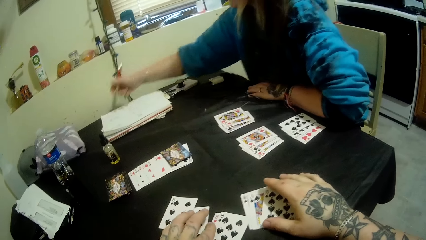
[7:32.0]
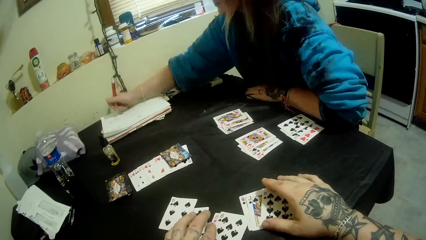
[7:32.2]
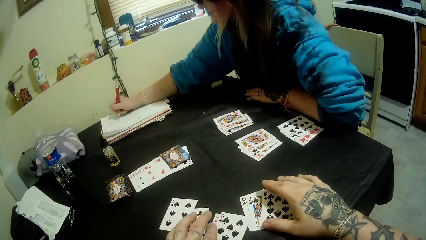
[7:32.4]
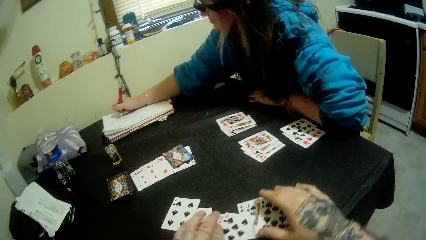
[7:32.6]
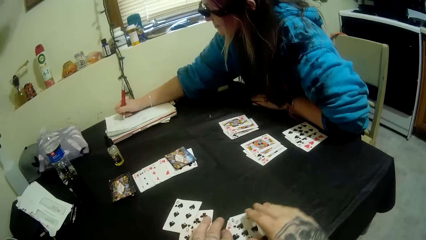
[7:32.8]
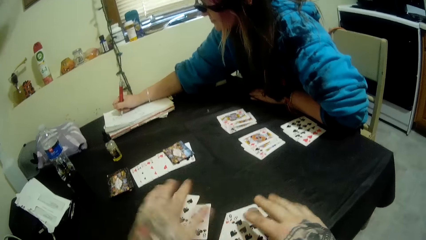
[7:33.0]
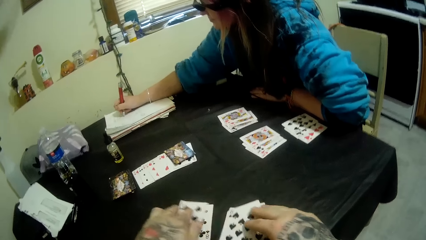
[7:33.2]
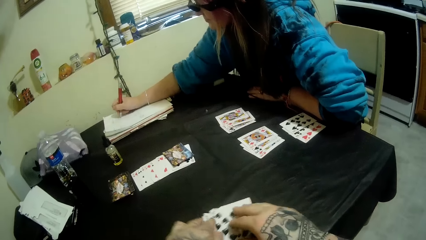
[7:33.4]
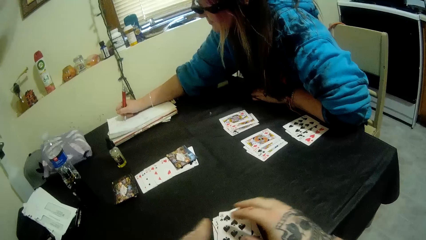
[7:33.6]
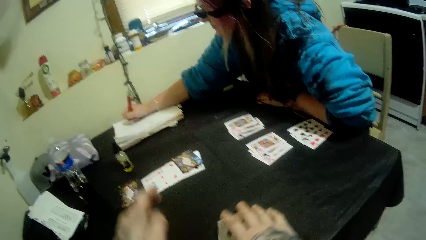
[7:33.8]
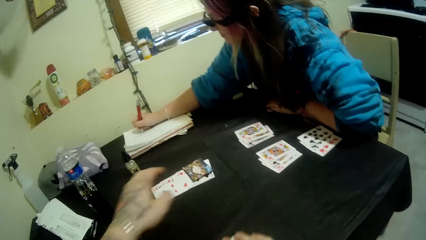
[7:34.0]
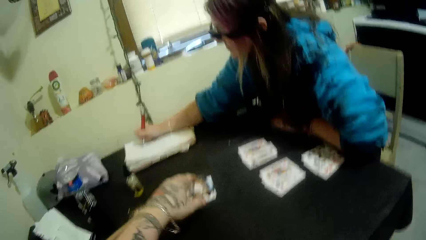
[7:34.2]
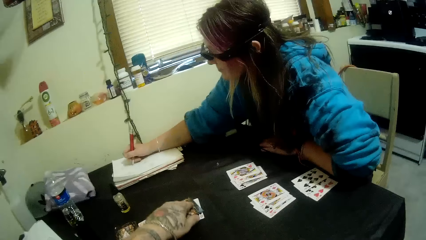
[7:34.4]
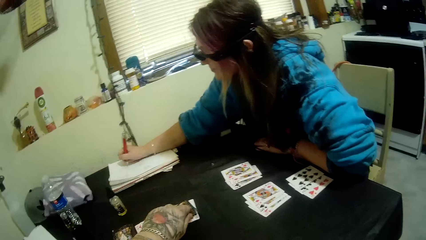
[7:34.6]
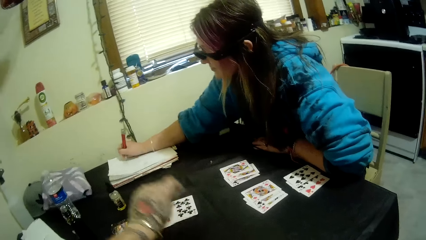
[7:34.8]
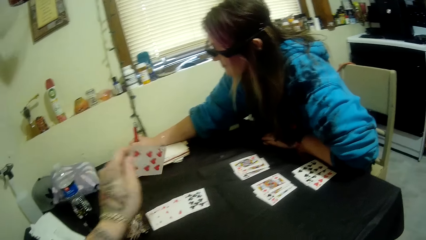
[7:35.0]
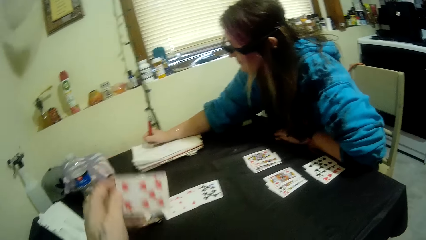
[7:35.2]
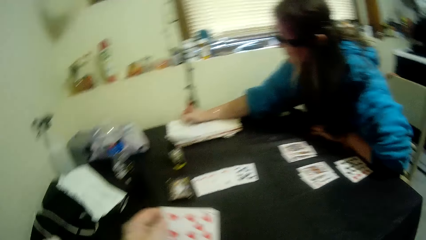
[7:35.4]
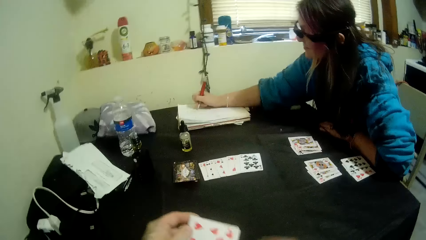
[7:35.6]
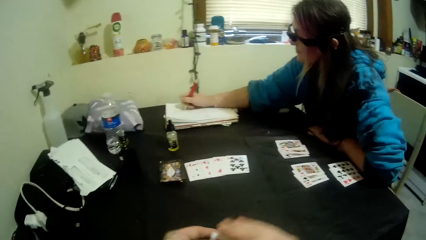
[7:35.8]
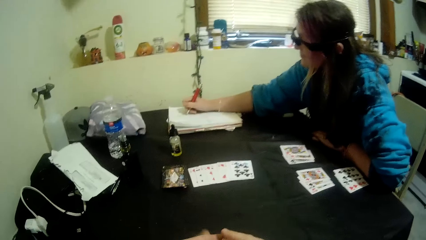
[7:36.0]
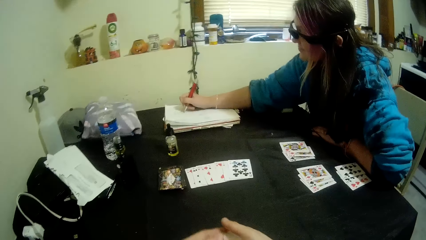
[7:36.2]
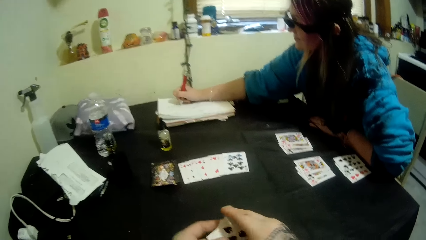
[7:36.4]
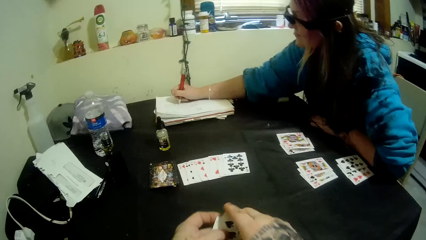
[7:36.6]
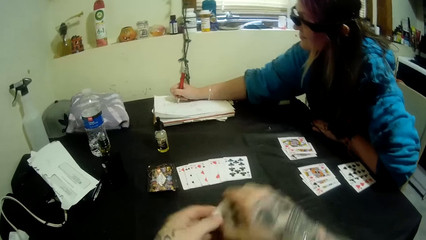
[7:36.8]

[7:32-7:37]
A girl writes on a book with the pen with her right hand. The camera wearer picks a top or card from the table with his left hand.

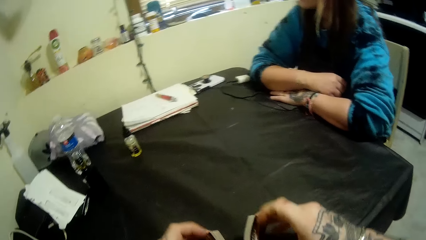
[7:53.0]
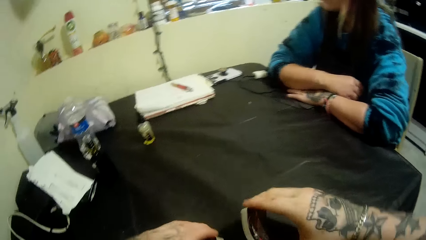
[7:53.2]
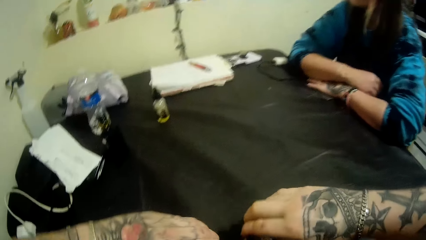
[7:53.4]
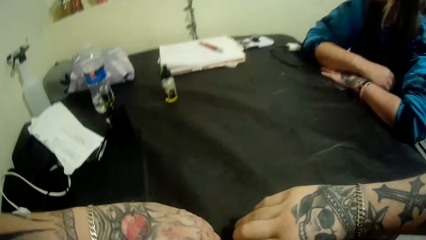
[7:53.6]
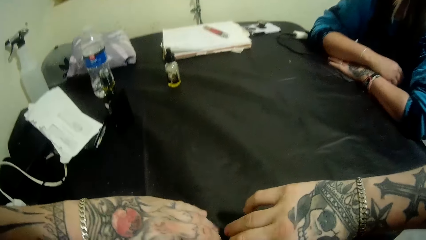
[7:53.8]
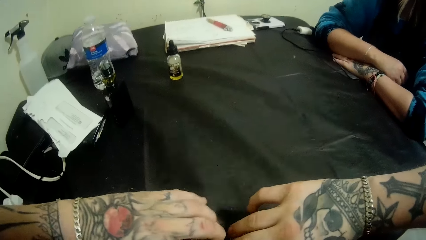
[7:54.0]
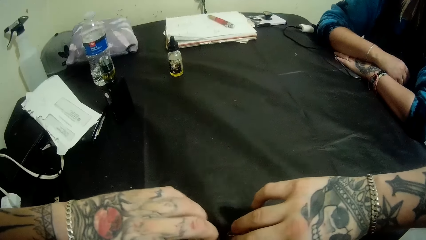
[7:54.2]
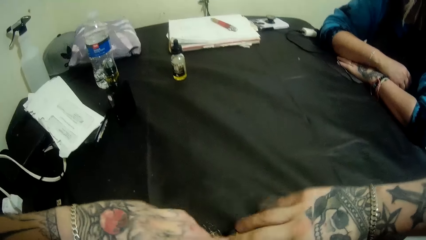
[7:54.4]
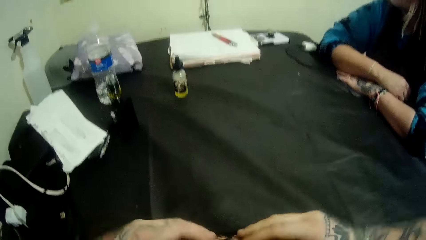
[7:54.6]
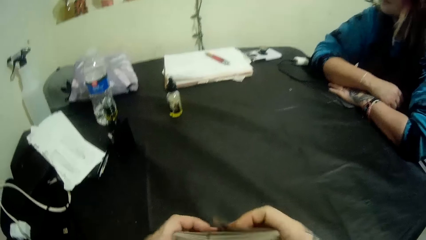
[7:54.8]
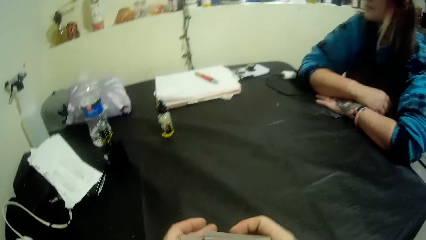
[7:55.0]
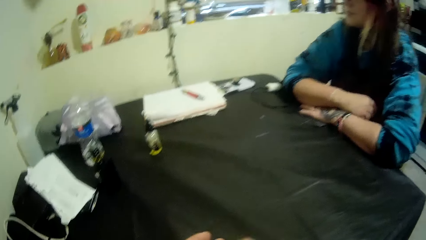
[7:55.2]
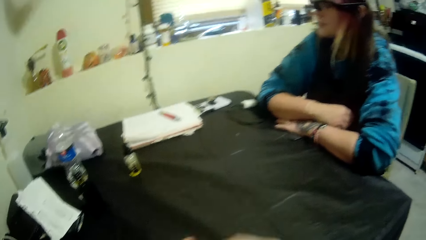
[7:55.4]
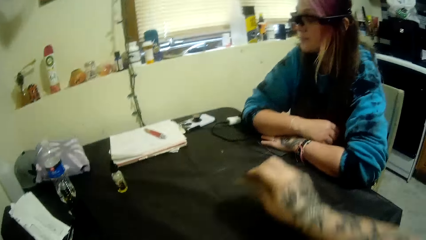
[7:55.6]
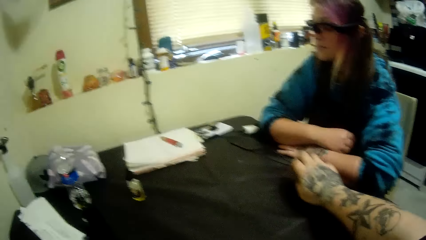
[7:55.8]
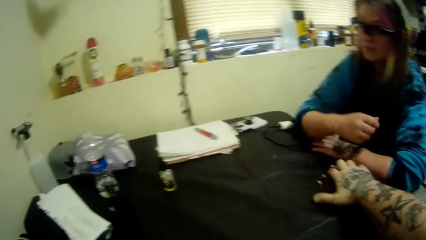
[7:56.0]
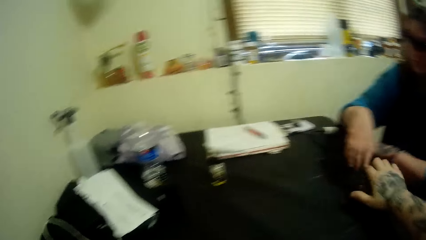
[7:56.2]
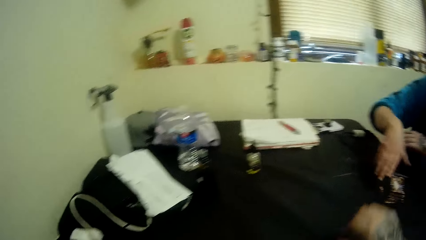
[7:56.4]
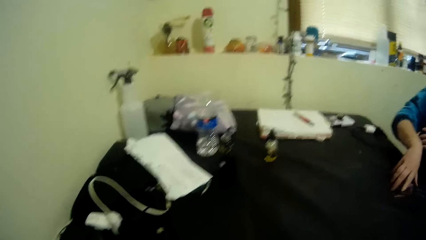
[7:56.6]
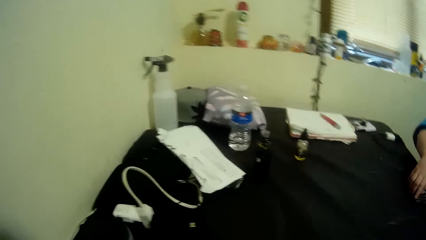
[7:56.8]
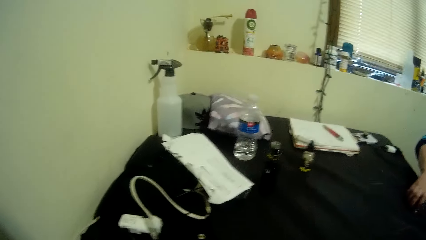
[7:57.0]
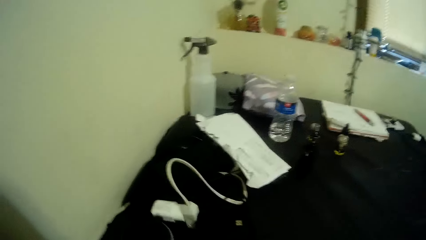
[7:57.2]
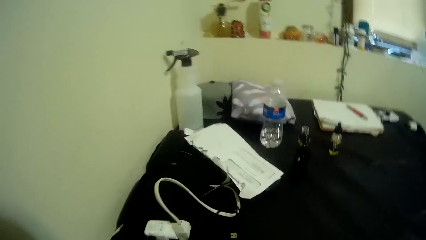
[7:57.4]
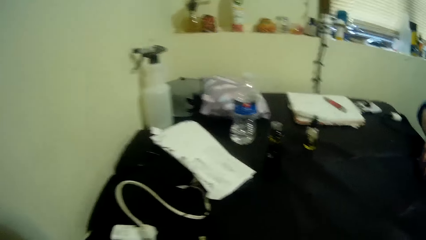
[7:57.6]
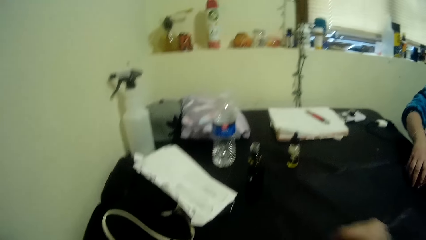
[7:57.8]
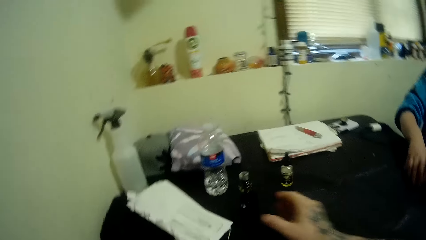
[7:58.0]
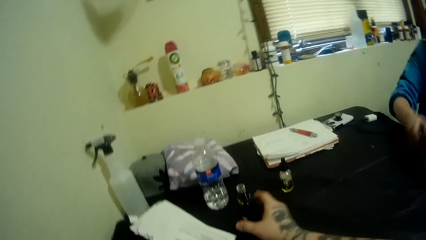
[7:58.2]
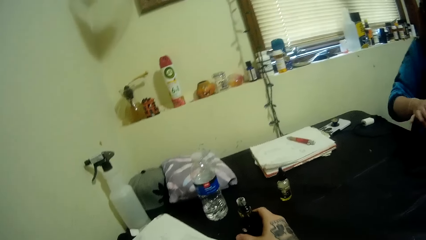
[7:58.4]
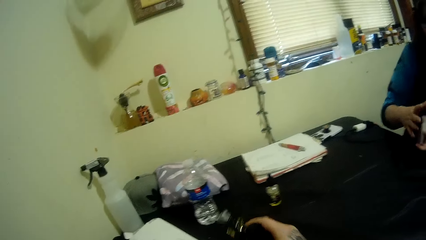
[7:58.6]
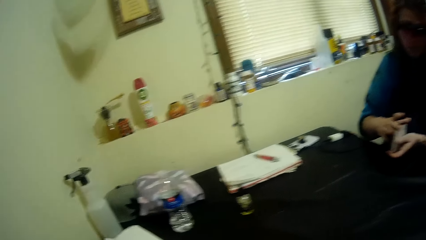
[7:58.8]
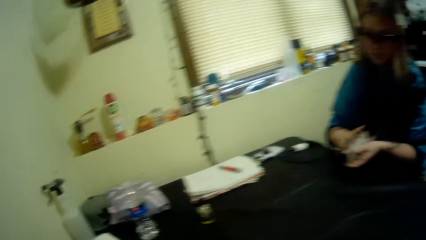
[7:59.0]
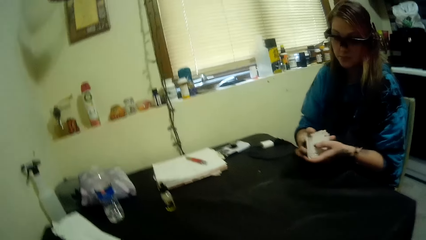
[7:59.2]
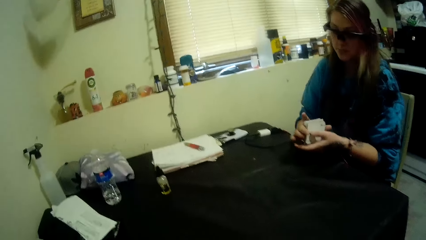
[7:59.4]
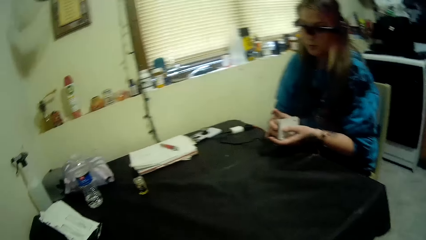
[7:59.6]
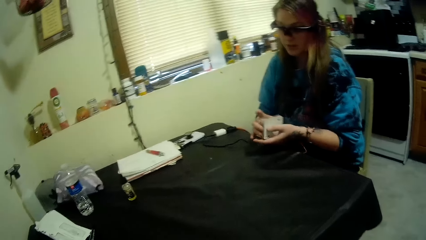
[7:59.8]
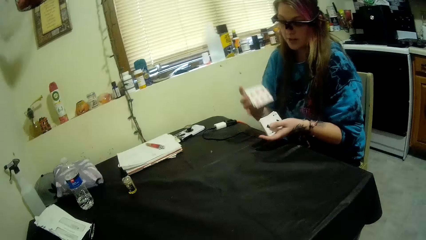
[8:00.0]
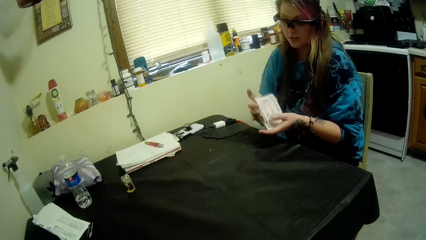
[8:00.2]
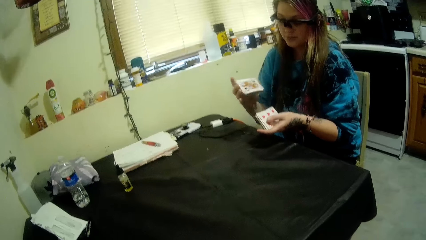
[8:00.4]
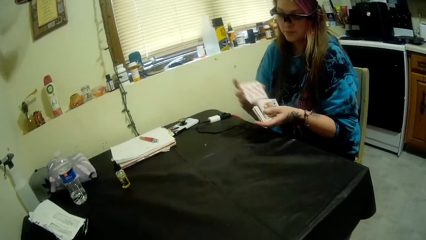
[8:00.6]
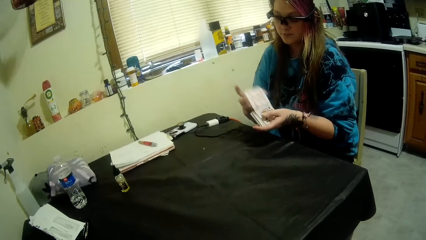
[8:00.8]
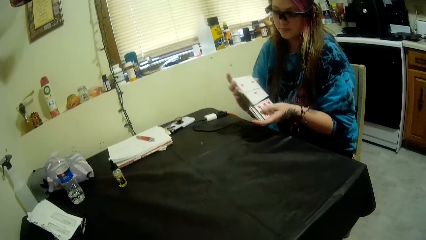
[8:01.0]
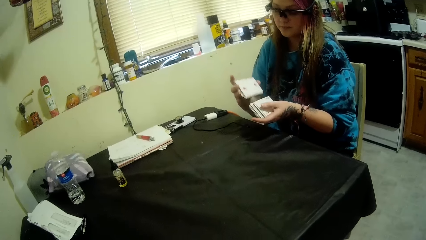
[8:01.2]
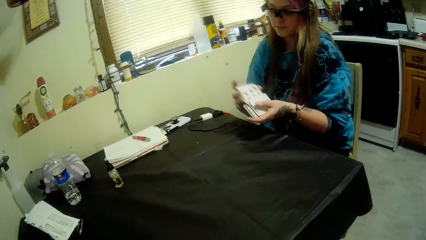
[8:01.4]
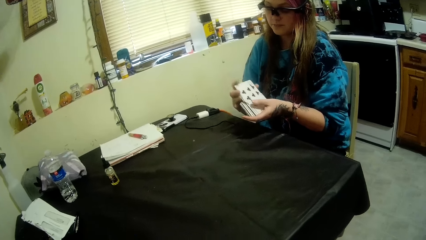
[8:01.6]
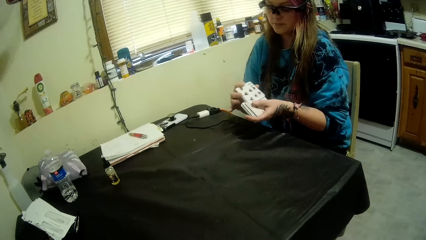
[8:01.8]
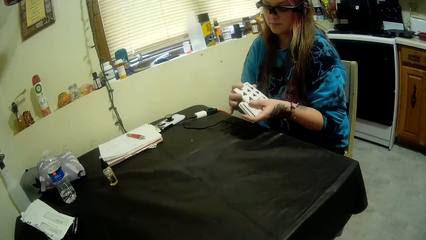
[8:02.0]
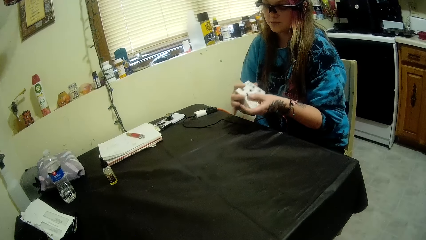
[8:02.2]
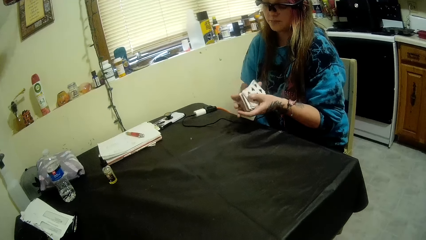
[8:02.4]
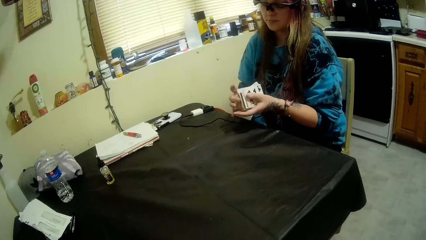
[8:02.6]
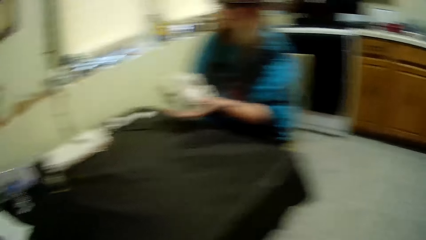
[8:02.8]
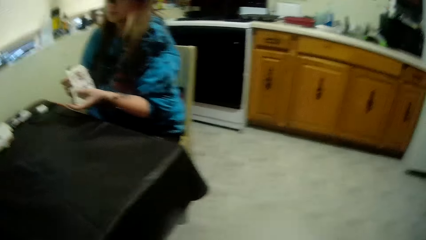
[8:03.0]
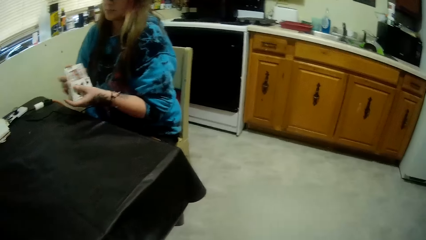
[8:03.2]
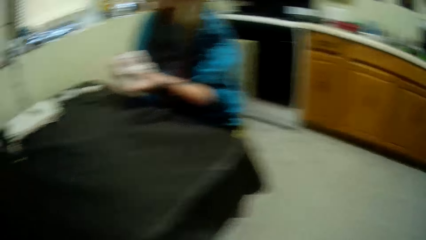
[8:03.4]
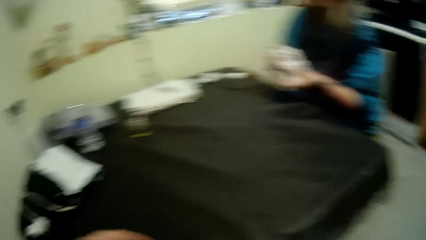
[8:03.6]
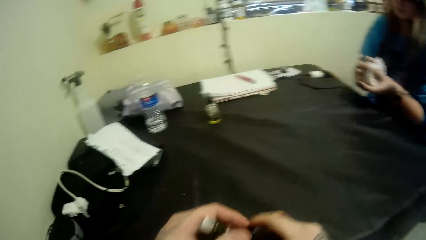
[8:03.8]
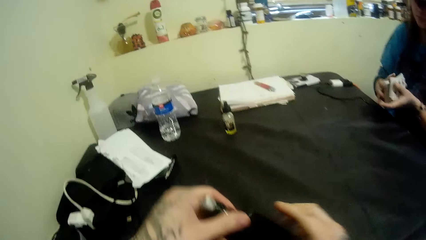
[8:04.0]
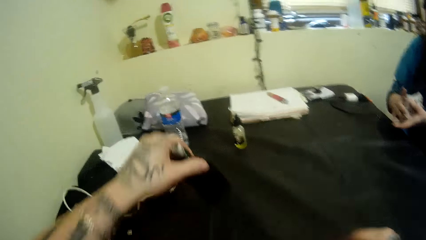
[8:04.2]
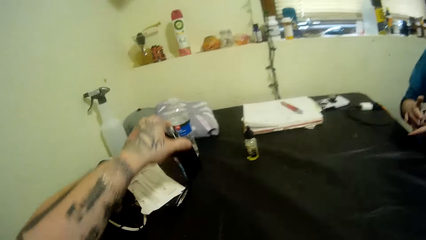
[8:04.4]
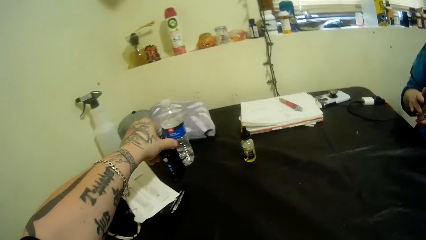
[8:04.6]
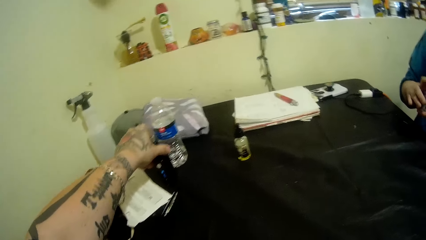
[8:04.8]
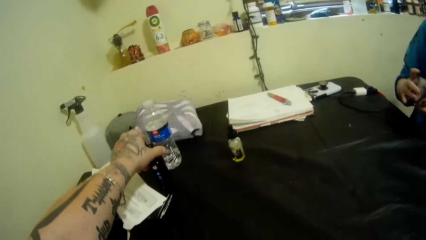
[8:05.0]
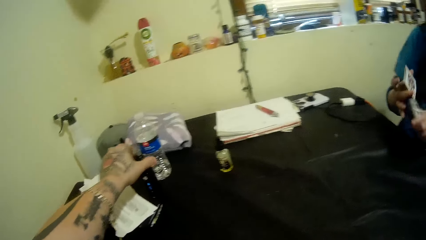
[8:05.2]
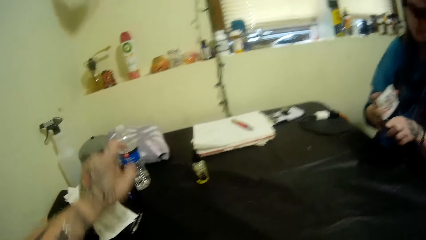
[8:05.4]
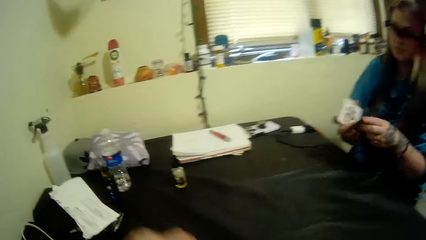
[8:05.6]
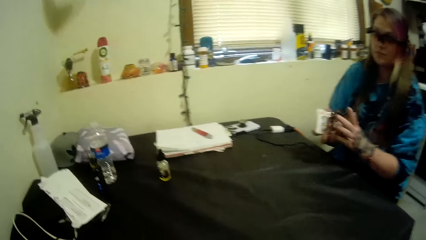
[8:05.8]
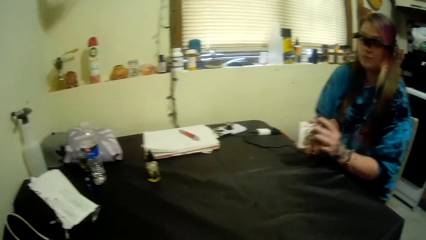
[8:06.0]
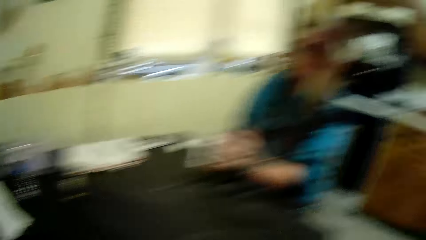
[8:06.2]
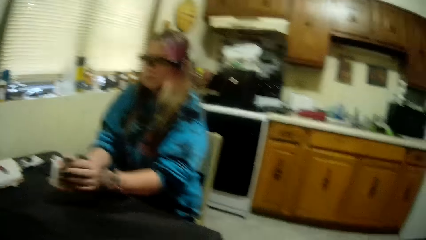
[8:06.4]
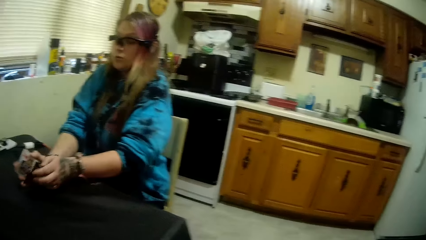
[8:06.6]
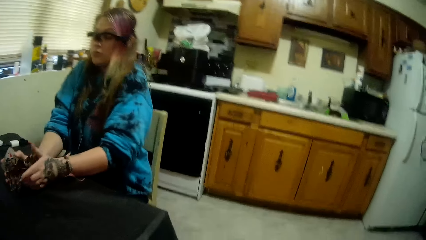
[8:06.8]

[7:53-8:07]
The camera wearer shuffles the cards. He places the deck of cards before a girl with his right hand. The girl picks the deck of cards with her right hand. The camera wearer picks the pipe bottle with his right hand. The girl shuffles the deck of cards with her hand. The camera wearer returns the pipe bottle to the table with his left hand.
